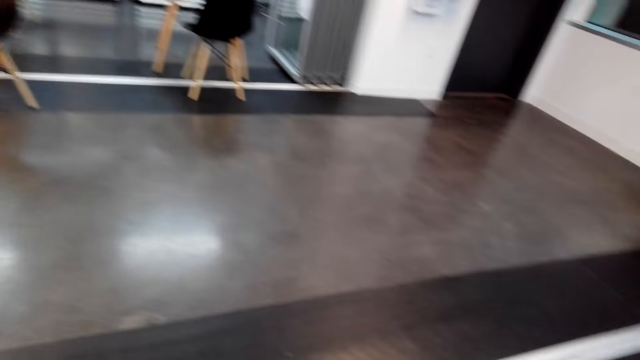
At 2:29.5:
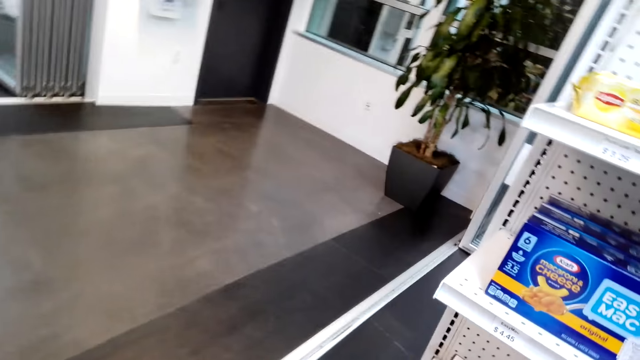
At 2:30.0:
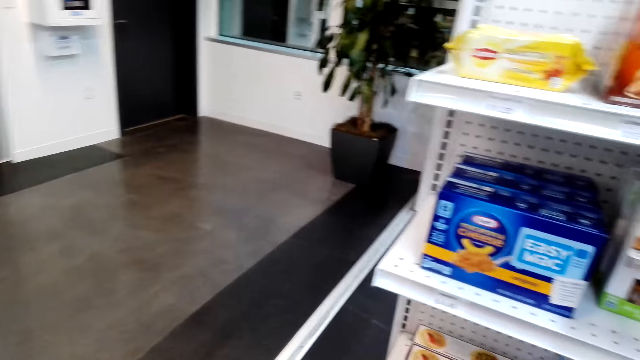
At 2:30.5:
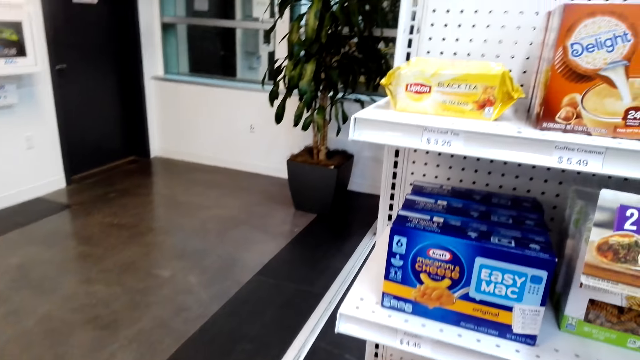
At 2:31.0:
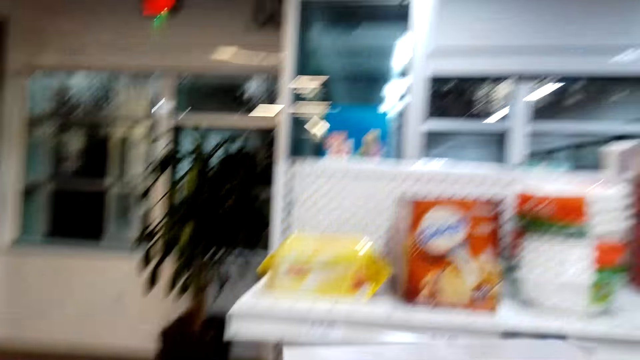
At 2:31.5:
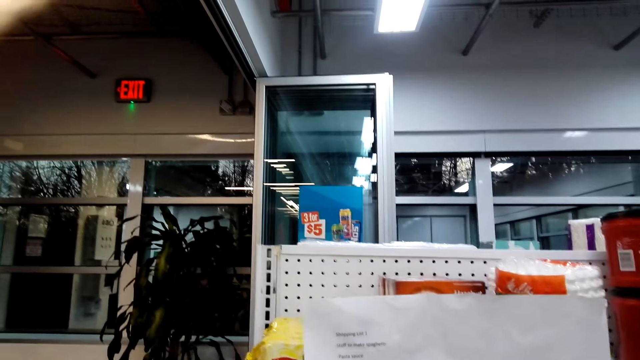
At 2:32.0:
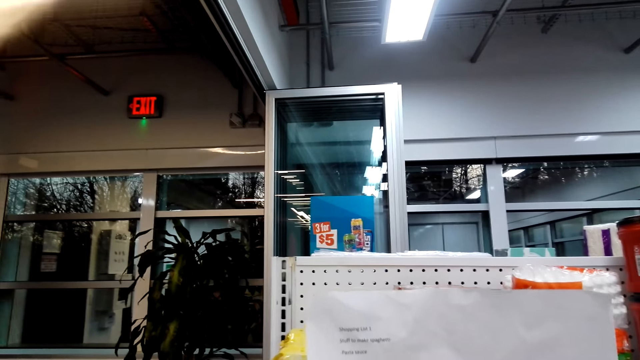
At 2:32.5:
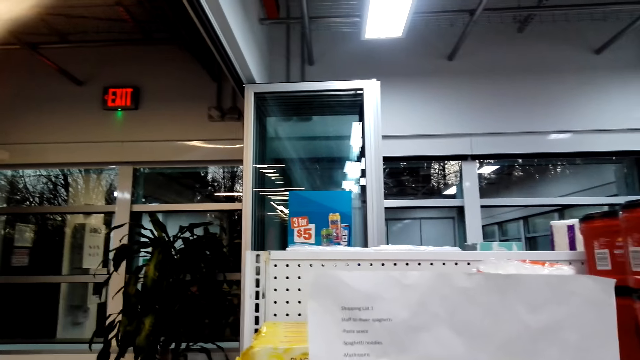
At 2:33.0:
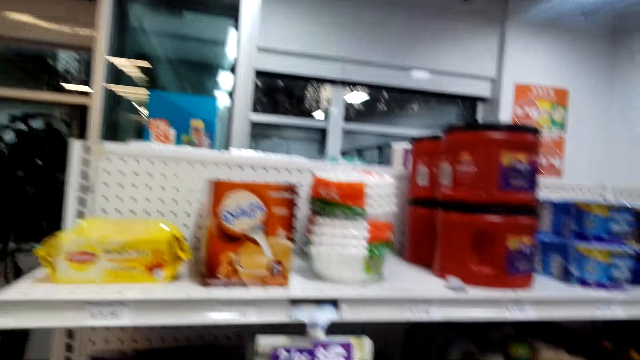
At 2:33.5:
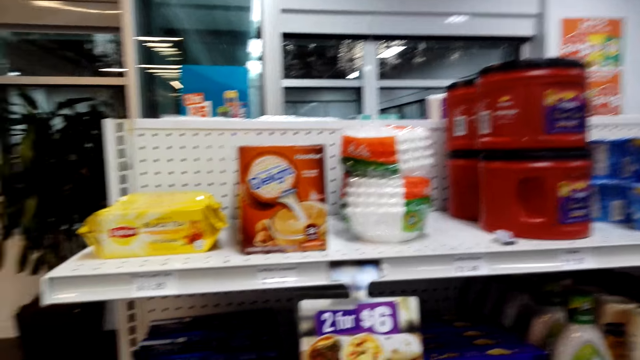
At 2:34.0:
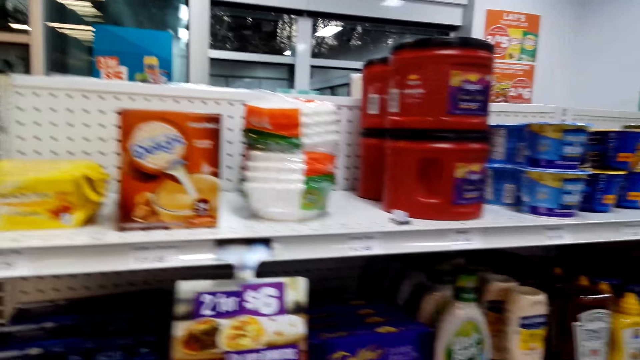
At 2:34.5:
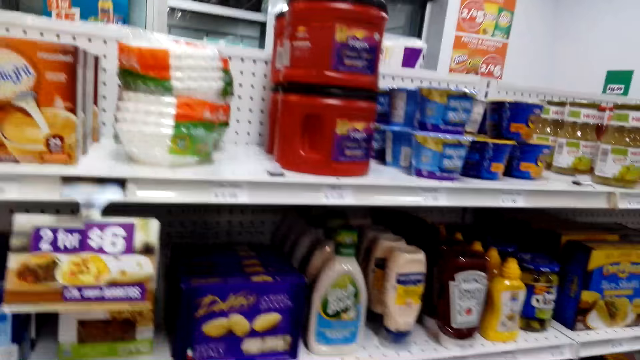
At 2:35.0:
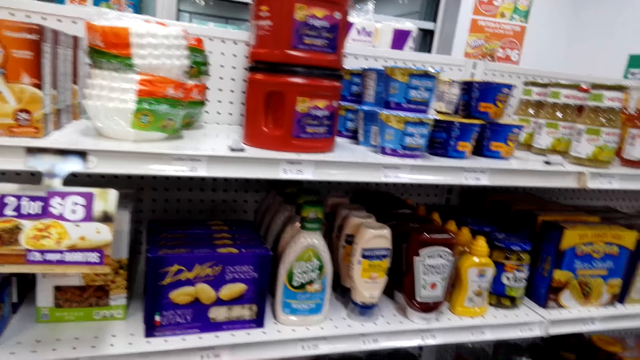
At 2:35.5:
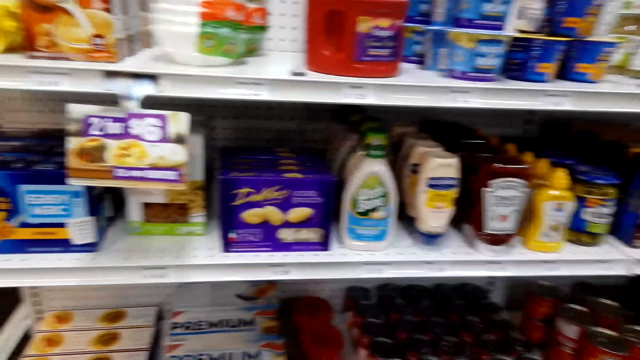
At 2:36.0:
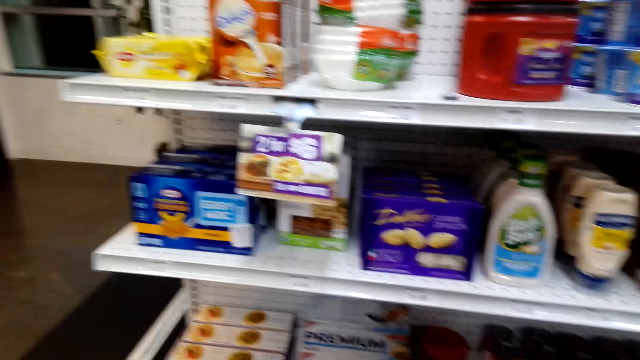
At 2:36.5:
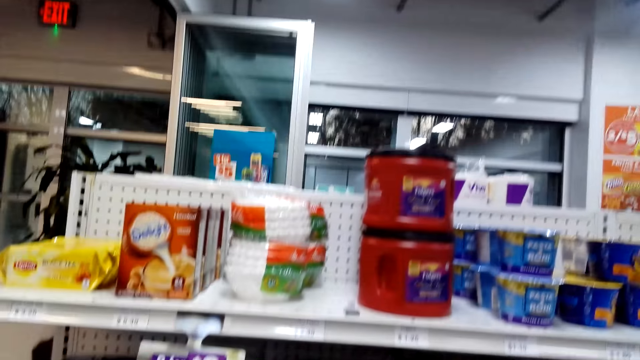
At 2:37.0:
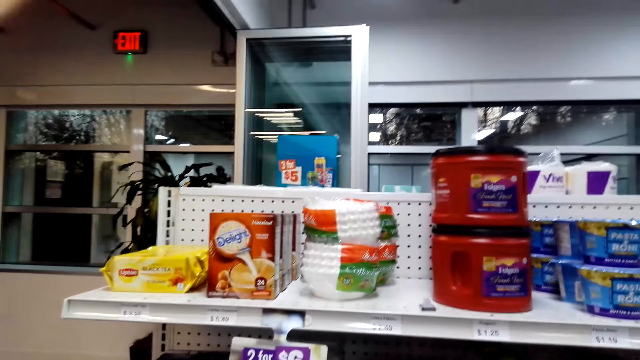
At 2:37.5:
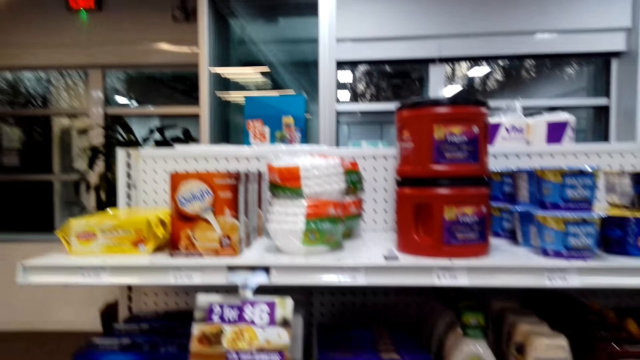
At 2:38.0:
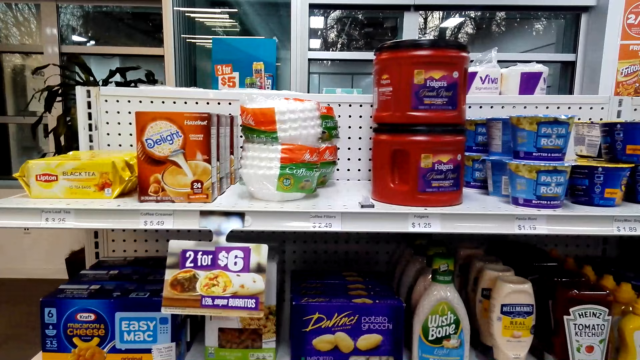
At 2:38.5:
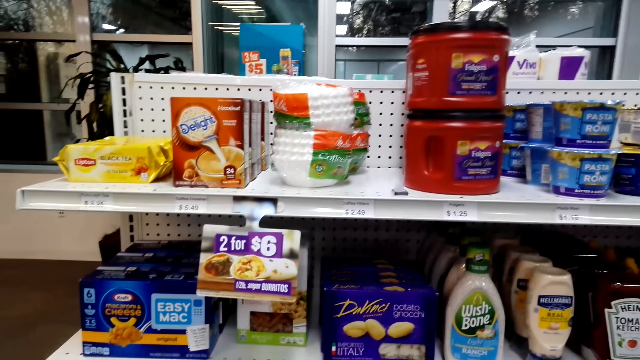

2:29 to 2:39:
The camera wearer checks the shopping list in hand. They check the items on the shelf.

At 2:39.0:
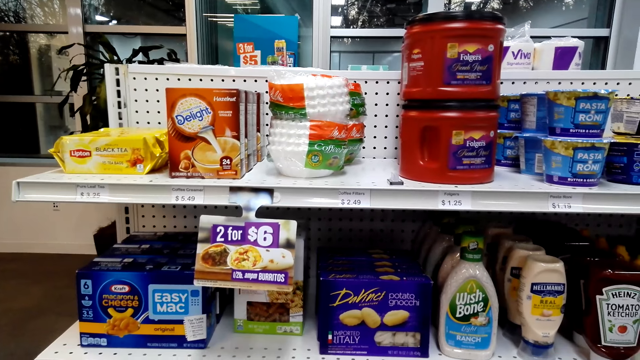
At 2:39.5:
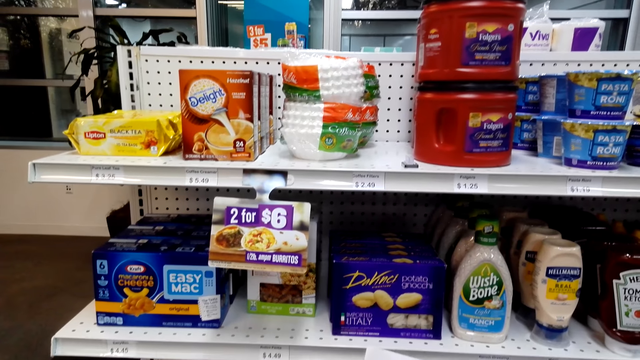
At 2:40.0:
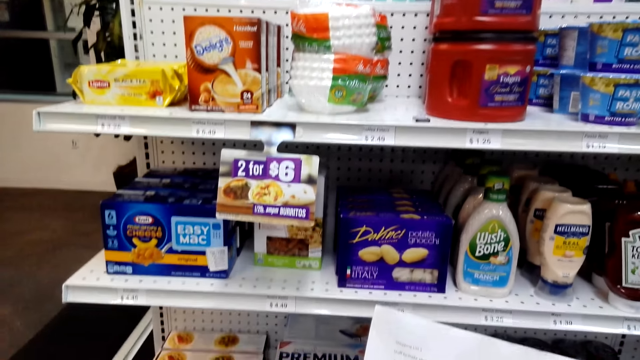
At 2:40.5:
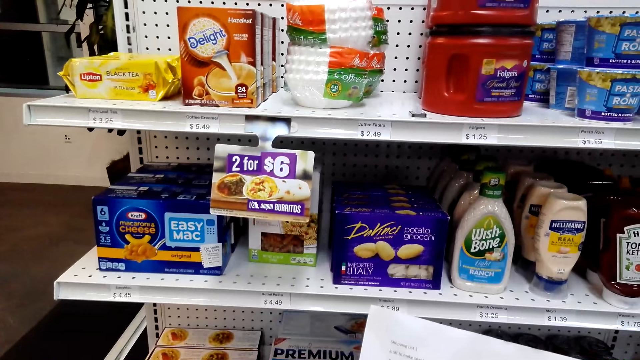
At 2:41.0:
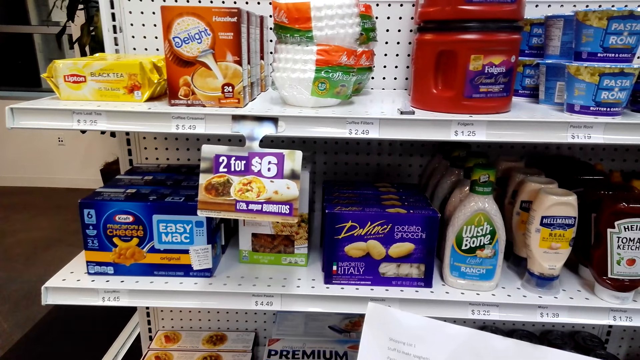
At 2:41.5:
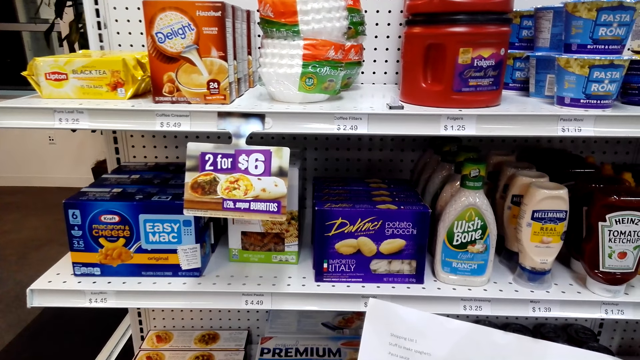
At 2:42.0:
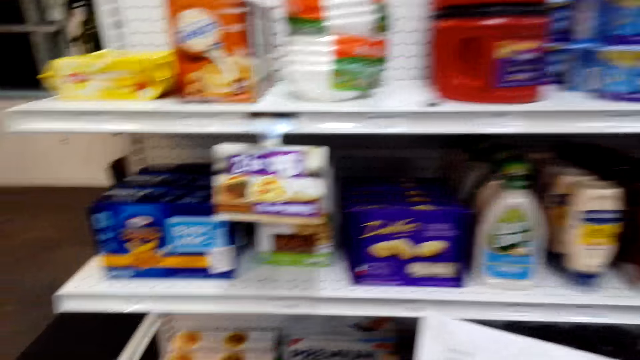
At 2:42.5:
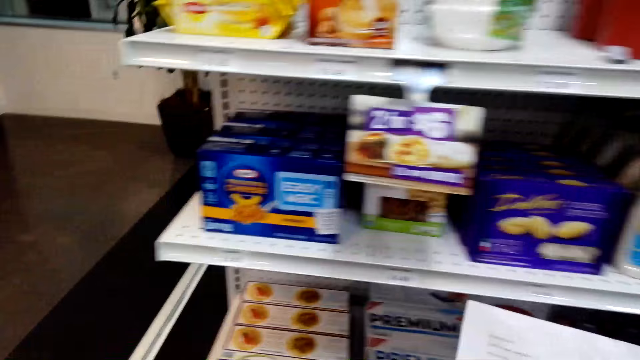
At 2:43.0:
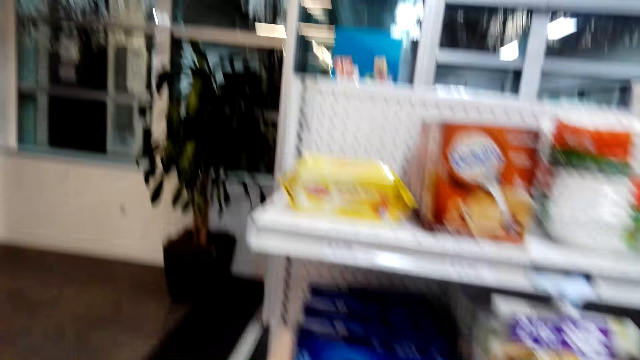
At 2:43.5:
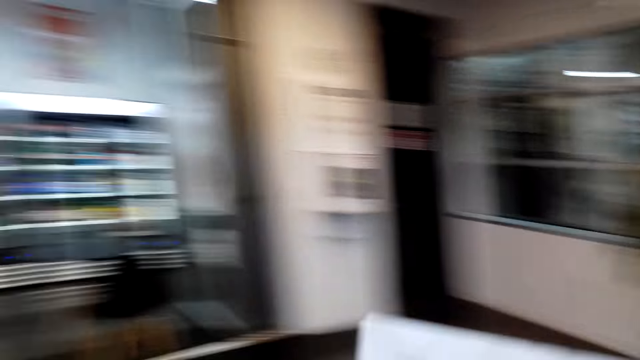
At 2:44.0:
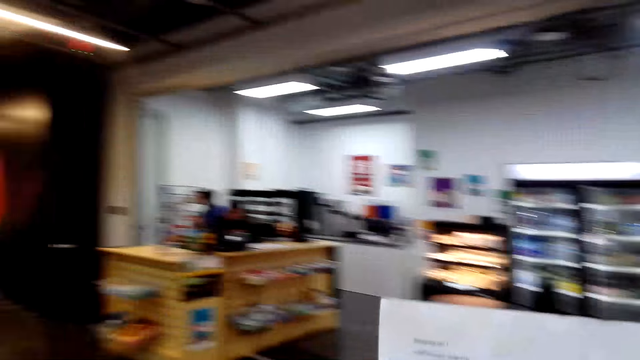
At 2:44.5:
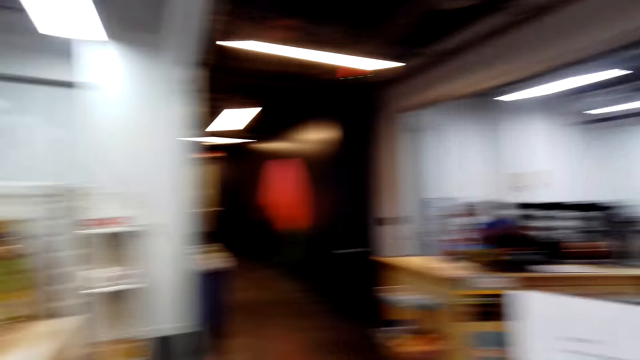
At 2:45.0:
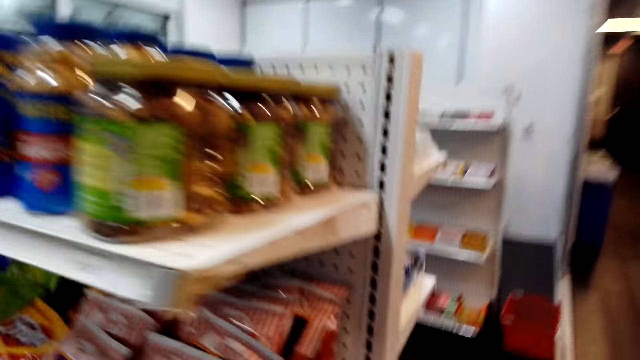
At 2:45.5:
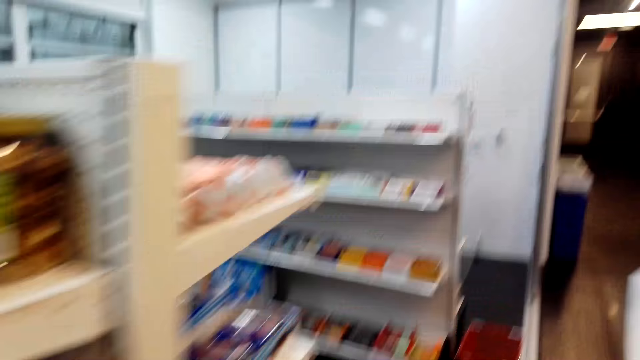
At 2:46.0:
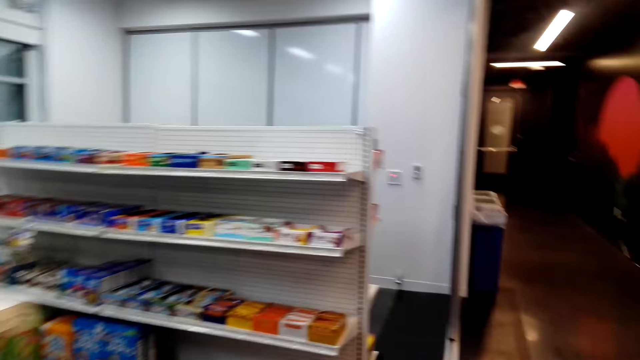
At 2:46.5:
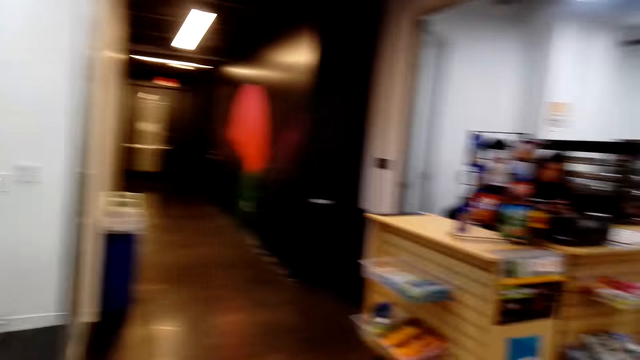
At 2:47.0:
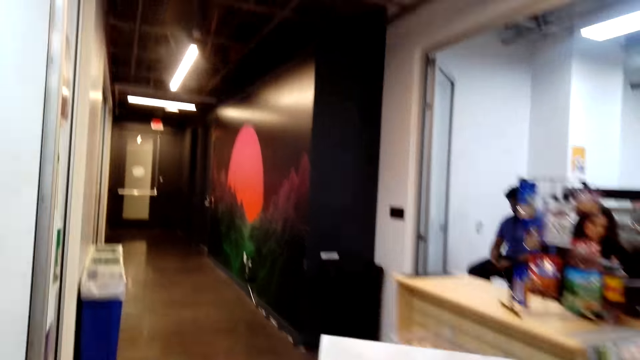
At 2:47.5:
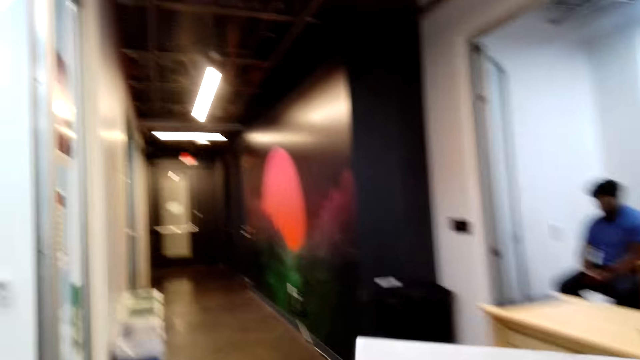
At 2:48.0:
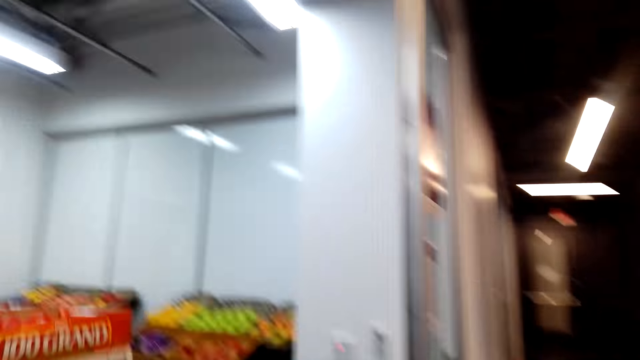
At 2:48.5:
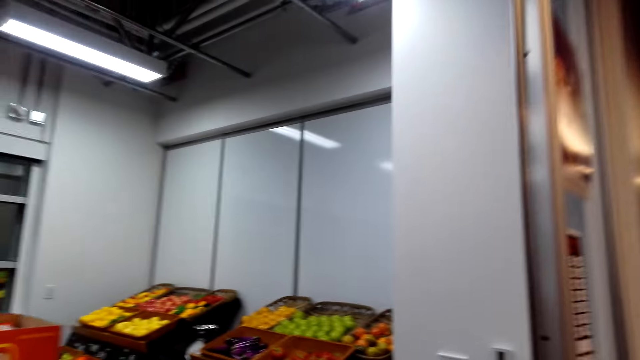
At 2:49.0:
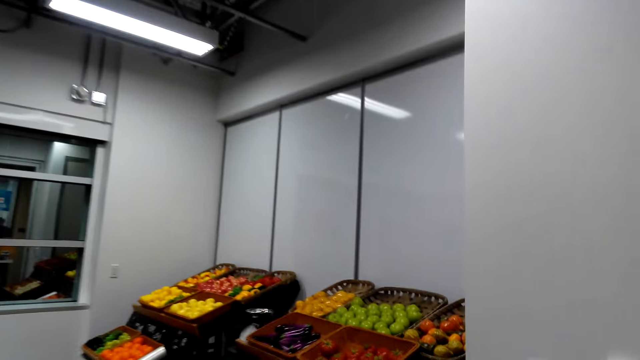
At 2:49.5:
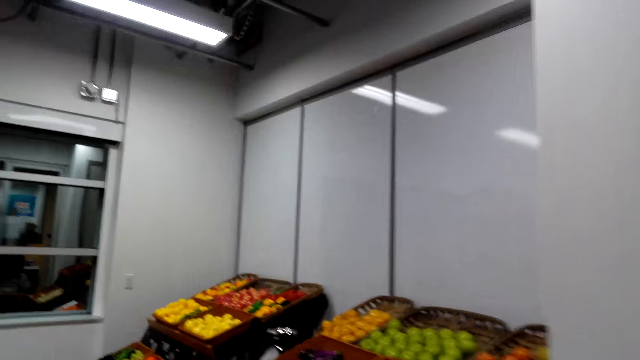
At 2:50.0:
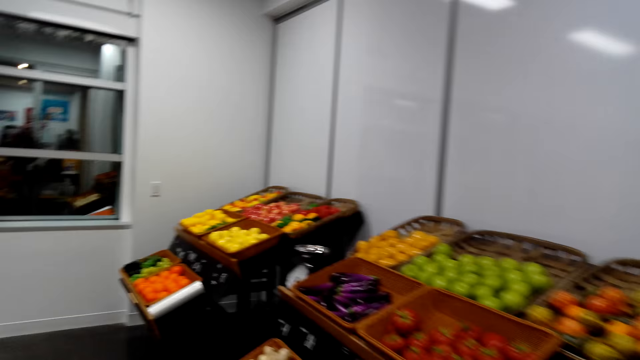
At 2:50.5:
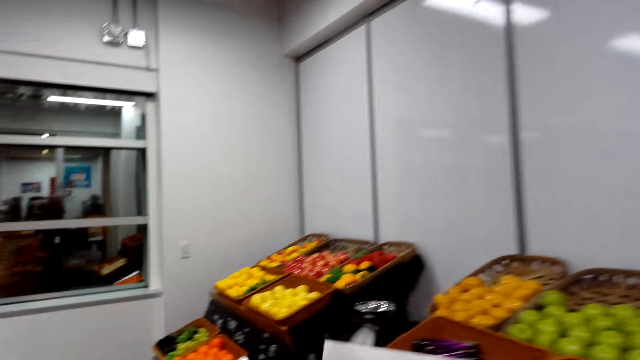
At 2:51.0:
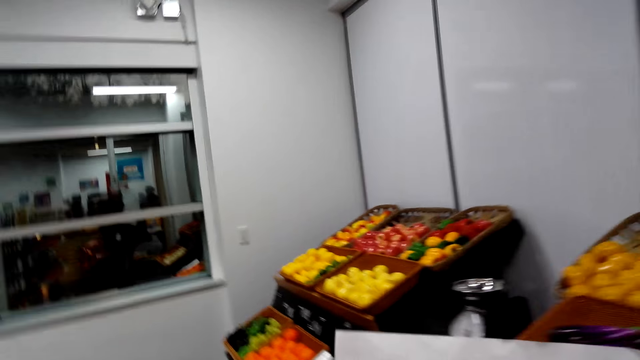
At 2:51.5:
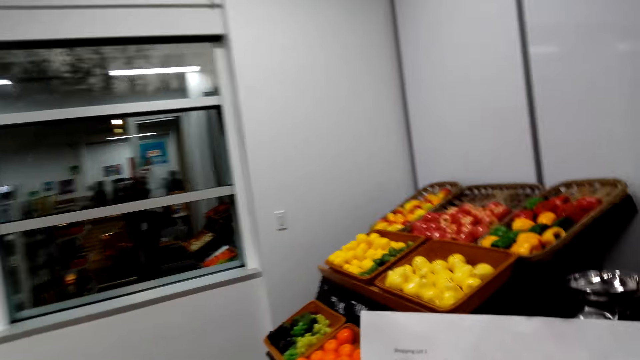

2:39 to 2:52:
The camera wearer checks the list in hand. They walk in the store. A person moves toward the grocery.
